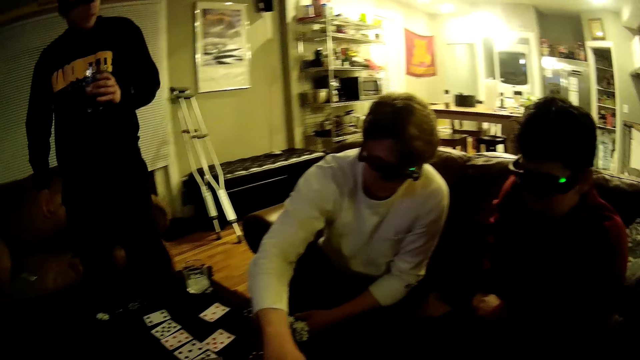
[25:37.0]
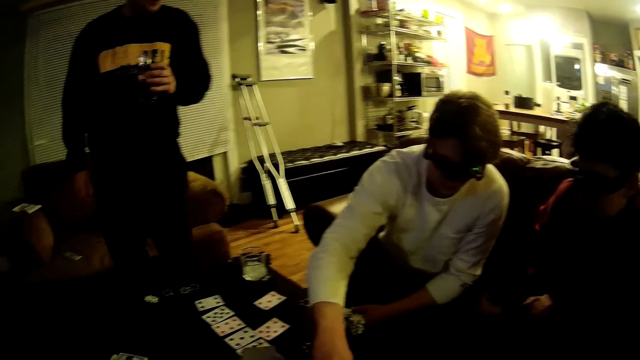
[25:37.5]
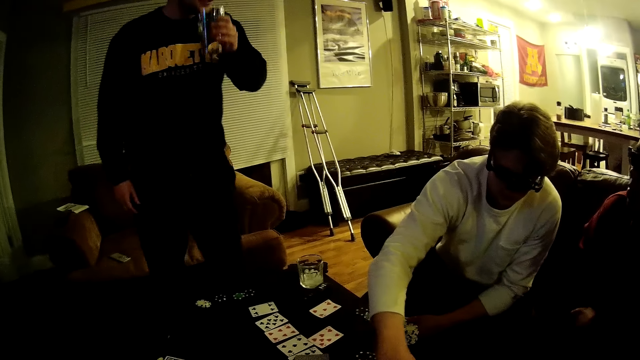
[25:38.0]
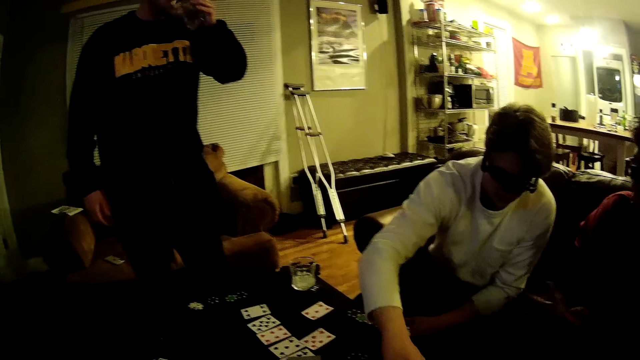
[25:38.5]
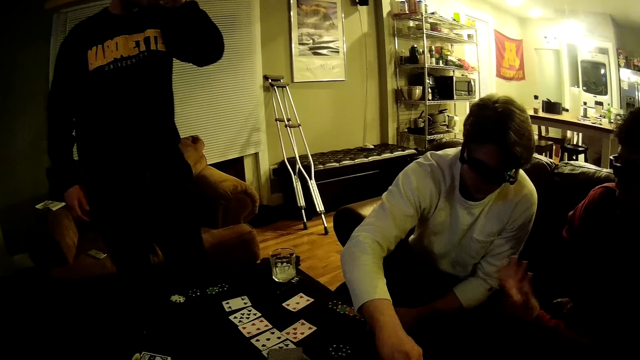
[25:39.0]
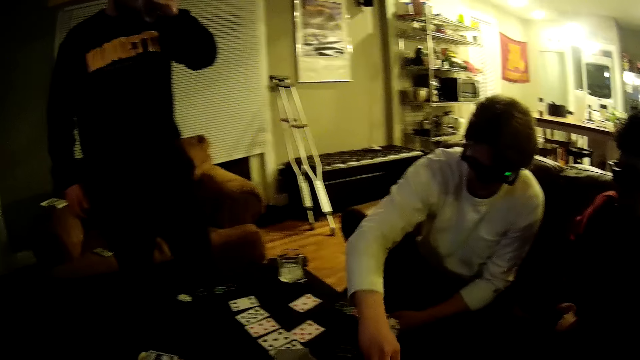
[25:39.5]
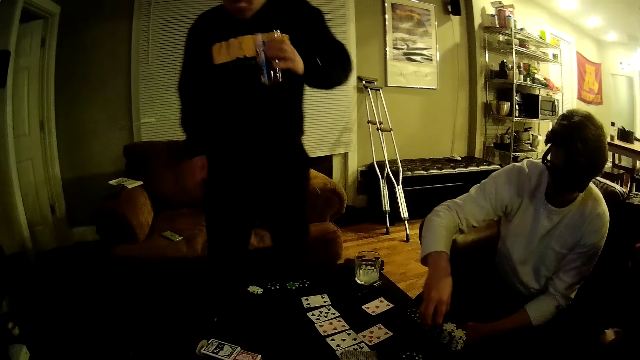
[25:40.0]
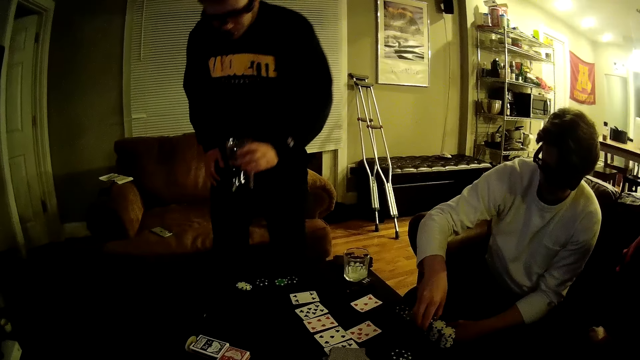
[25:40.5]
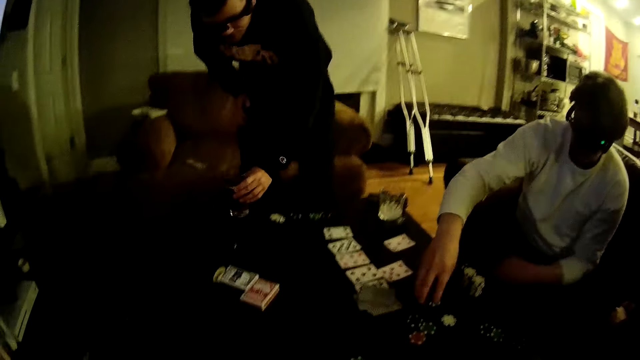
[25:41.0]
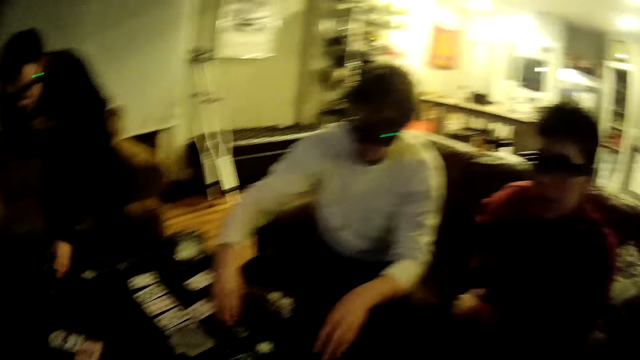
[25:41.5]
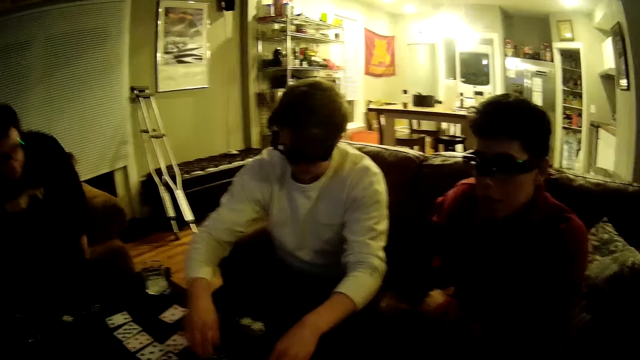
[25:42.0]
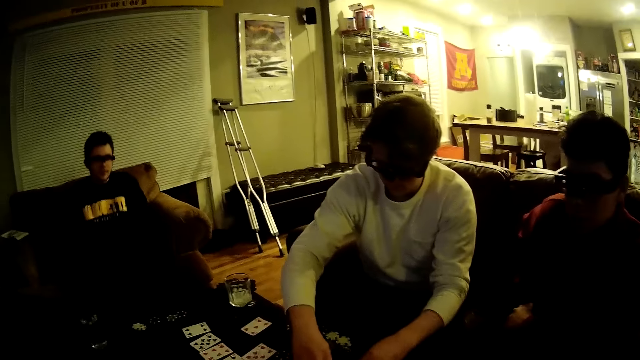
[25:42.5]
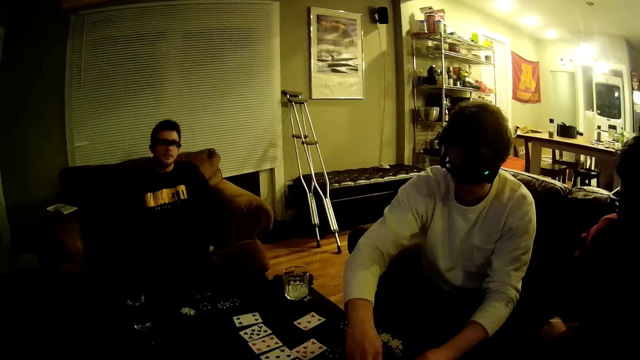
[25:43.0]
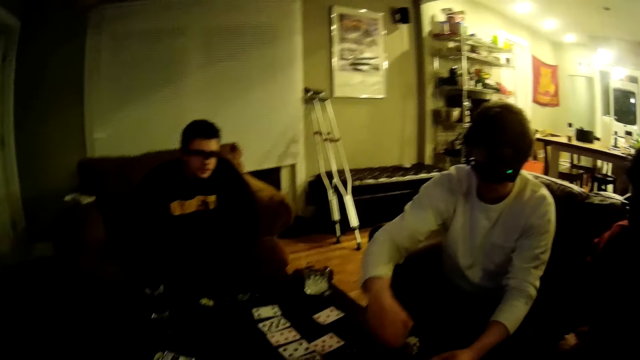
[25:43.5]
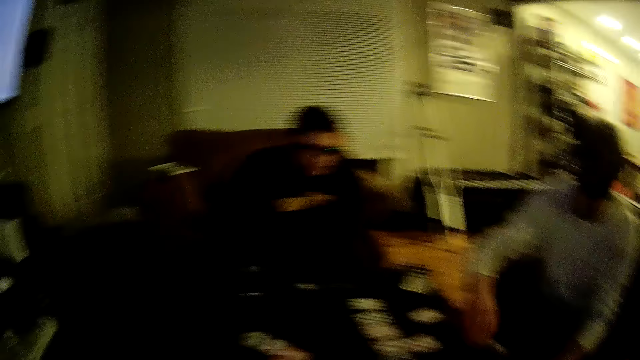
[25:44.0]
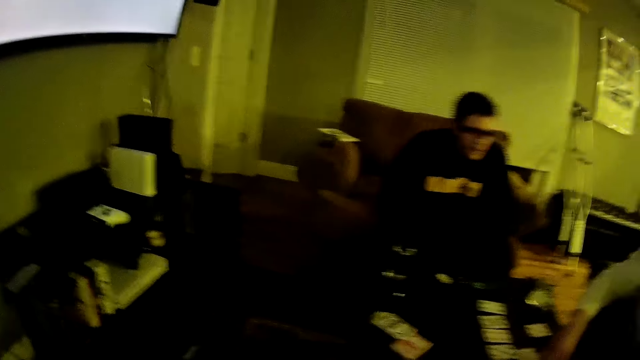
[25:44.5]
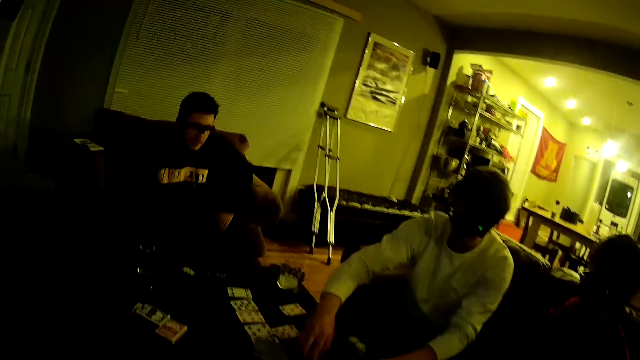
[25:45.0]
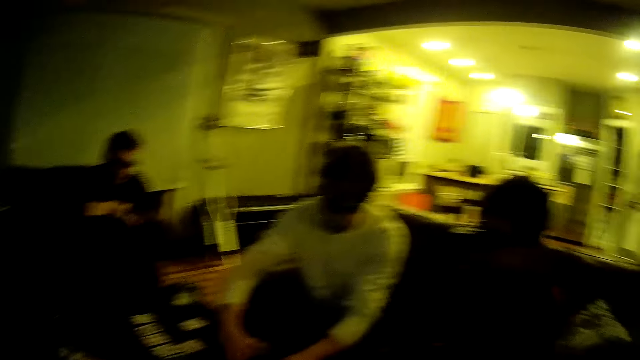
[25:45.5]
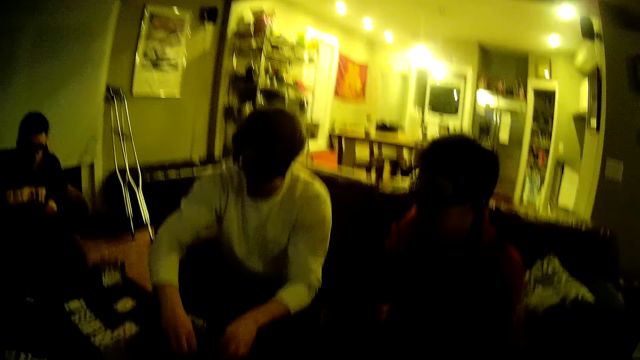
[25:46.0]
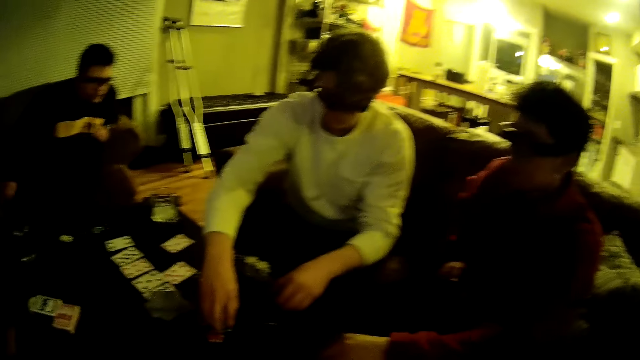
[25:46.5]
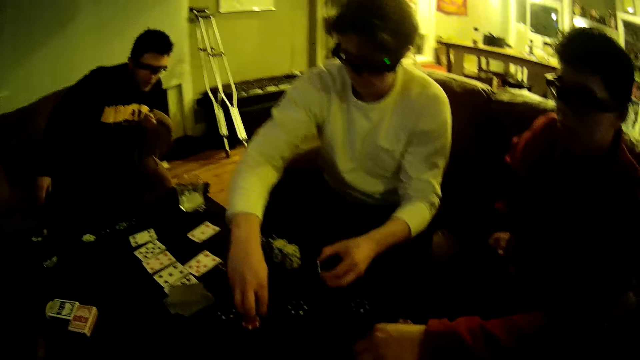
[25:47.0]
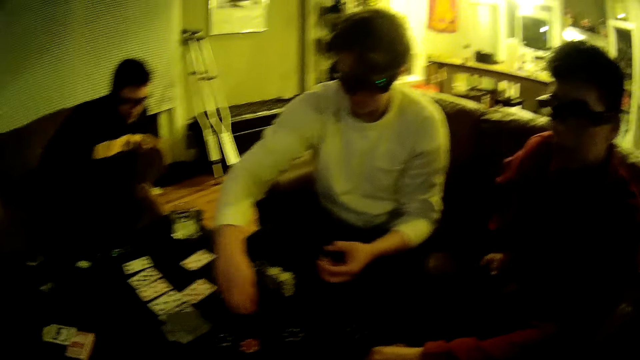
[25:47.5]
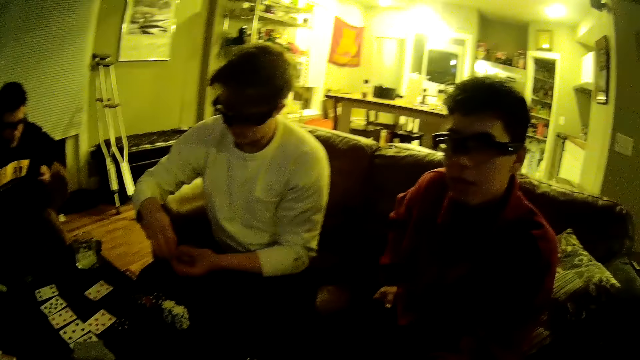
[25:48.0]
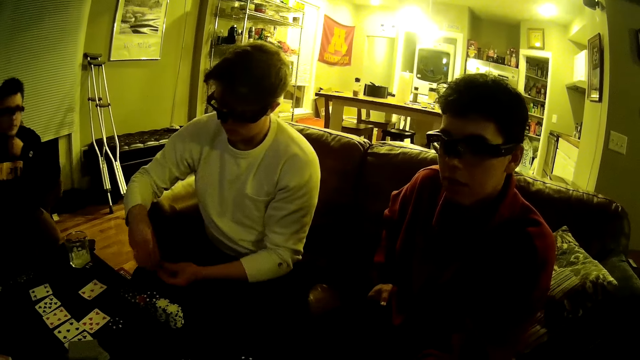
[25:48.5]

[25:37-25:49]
The man drinks from the glass cup in his left hand. The man places the glass cup in his left hand on the table. The camera wearer converses with another man. The first man sits on the chair. The second man sits beside a third man. The third man arranges the poker dice or chips on the table. The third man gathers poker chips from the table with both his hands. The first man moves.

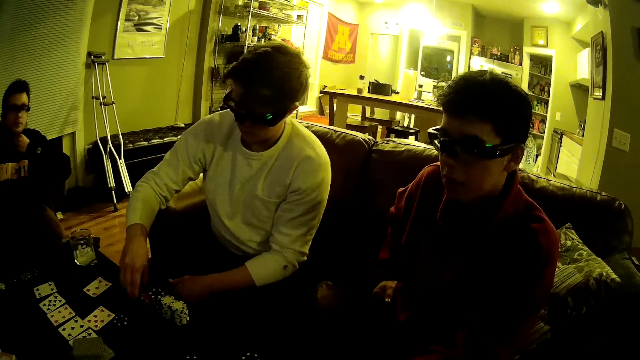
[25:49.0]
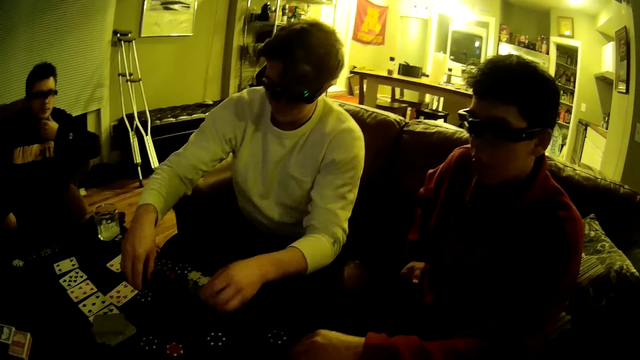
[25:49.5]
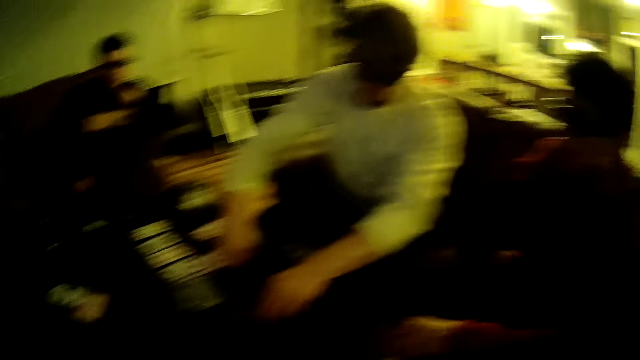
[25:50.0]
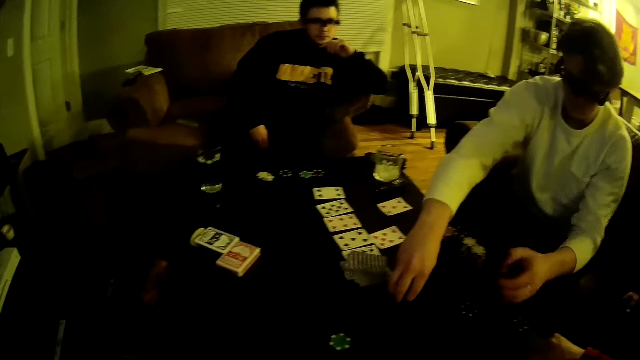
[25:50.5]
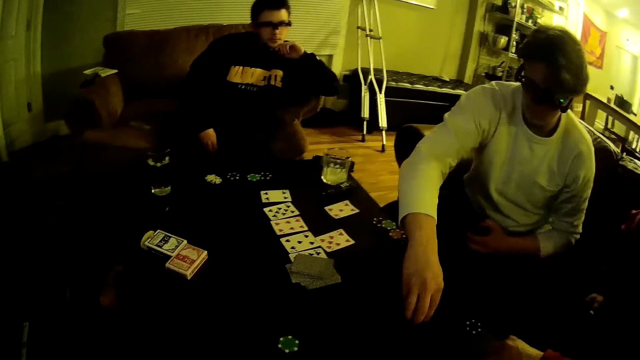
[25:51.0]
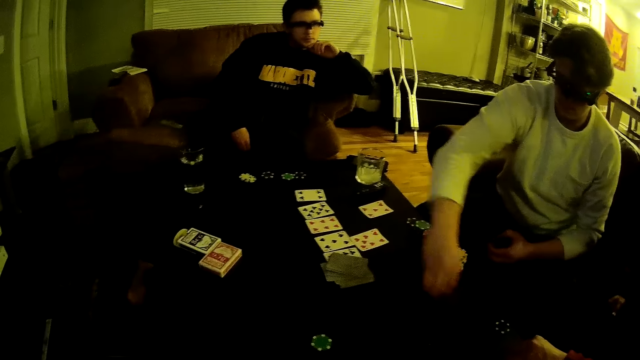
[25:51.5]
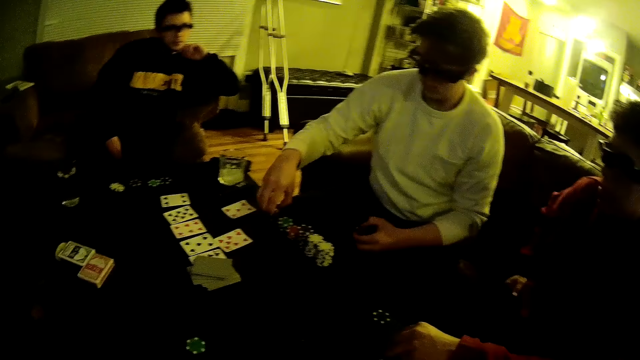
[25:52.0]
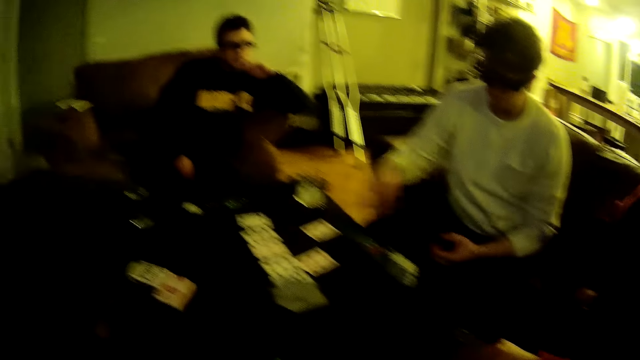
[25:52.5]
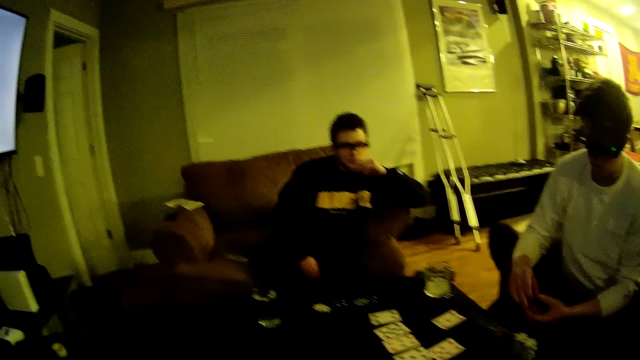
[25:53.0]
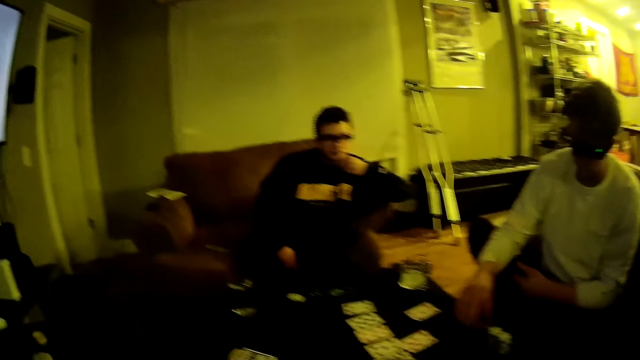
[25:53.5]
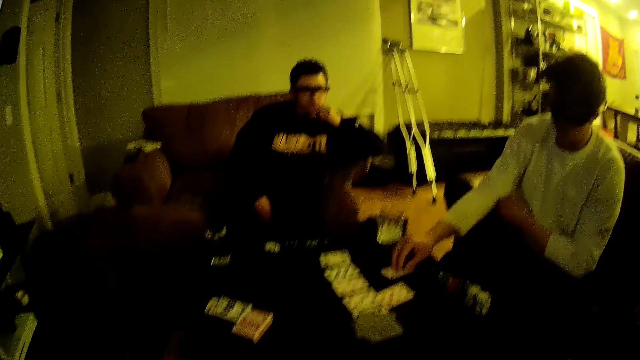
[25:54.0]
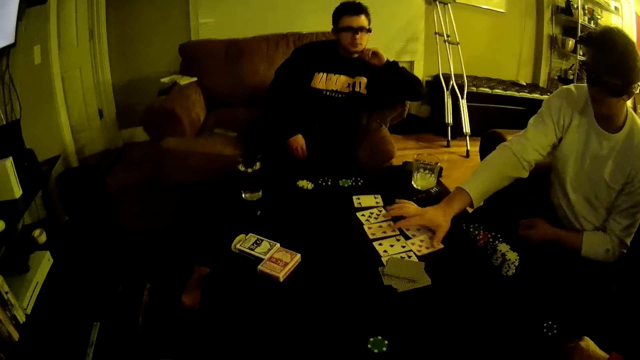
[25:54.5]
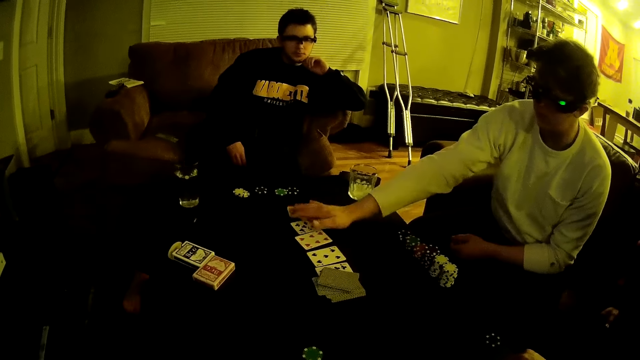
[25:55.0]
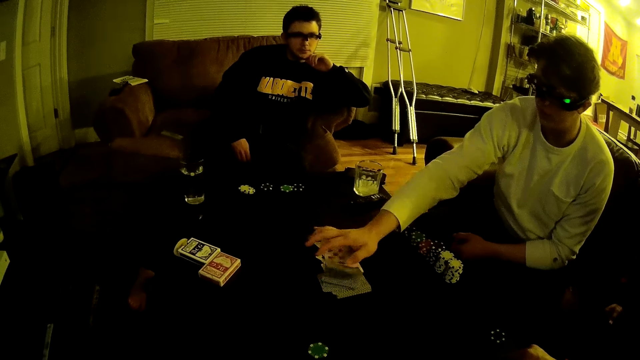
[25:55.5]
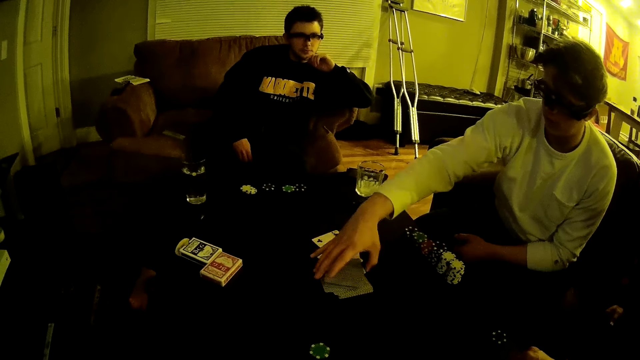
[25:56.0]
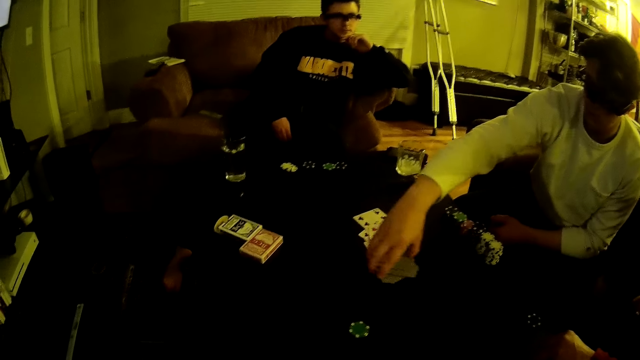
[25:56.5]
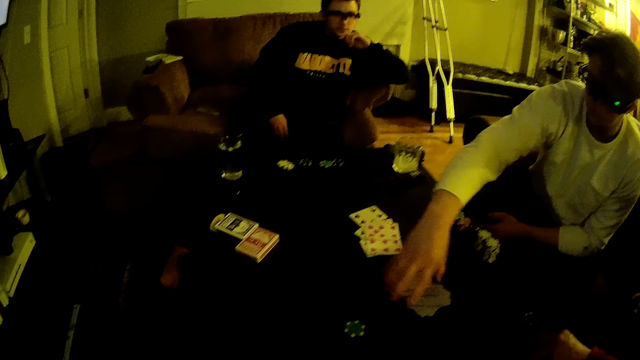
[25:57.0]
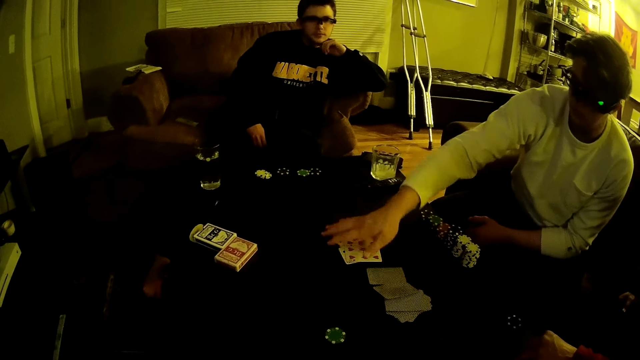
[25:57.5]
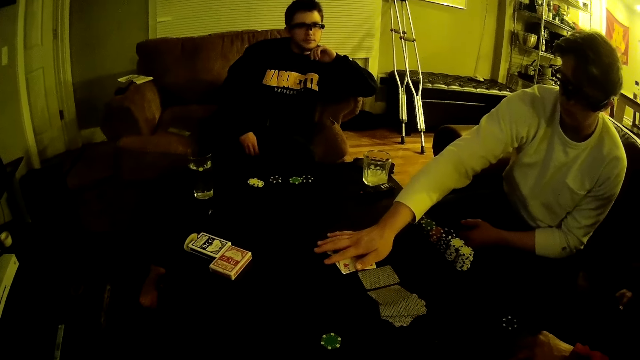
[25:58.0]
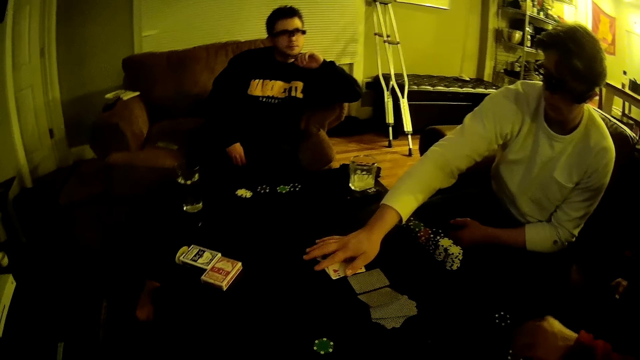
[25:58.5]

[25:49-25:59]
The man arranges the poker chips in stacks on the table. The man picks a poker chip from the table with his left hand. The man picks a poker chip from the table with his right hand. He does this again. The man arranges the poker chips in his right hand in stacks on the table. The man picks the cards on the table. The man moves the cards on the table with his right hand. The man gathers the cards on the table with his right hand. The man moves the pack of cards on the table with his right hand. The man places his right hand on the cards on the table.
